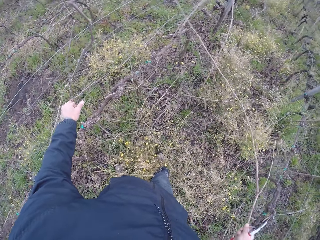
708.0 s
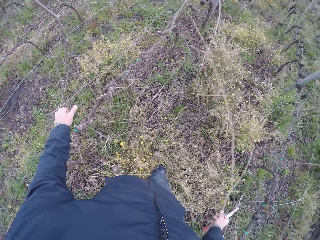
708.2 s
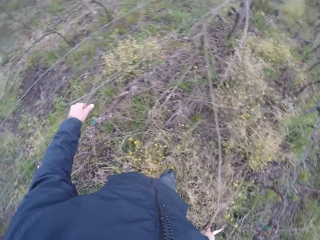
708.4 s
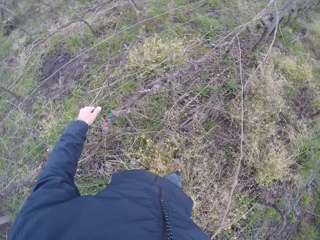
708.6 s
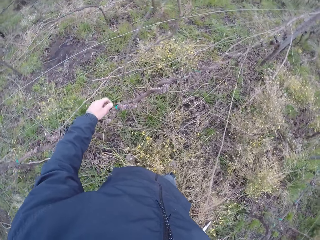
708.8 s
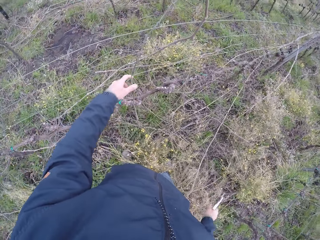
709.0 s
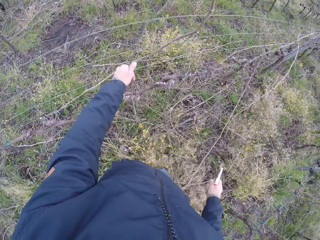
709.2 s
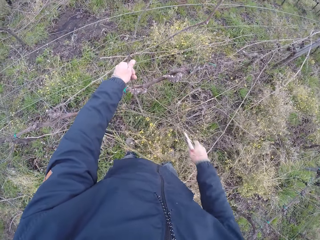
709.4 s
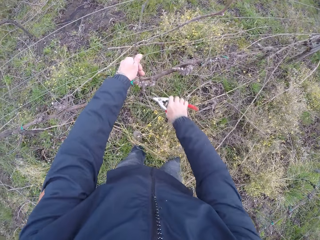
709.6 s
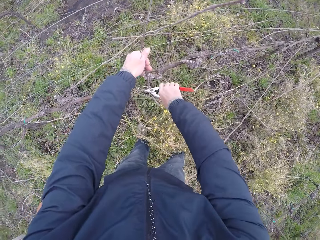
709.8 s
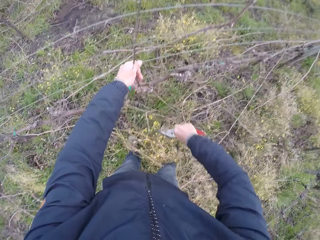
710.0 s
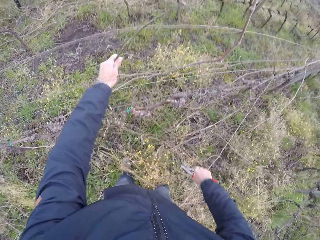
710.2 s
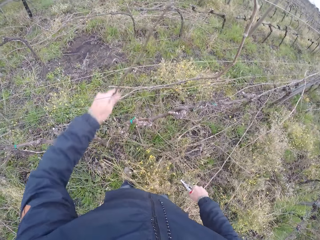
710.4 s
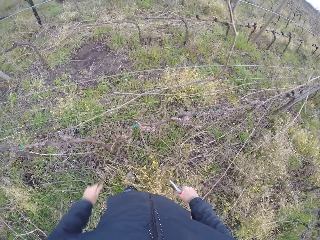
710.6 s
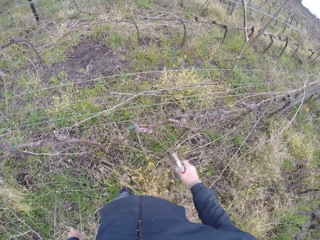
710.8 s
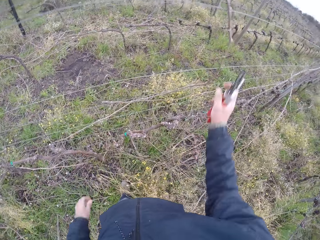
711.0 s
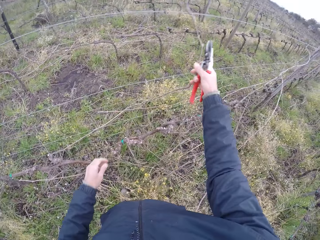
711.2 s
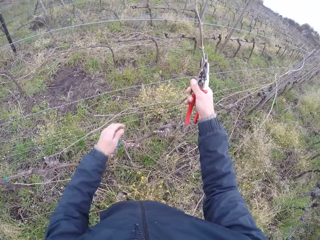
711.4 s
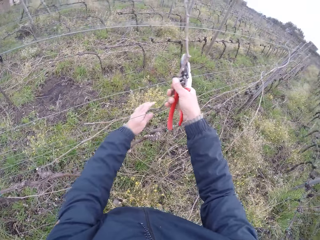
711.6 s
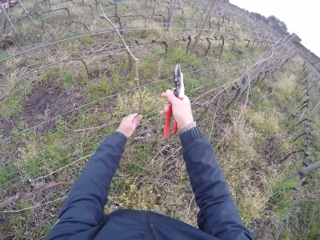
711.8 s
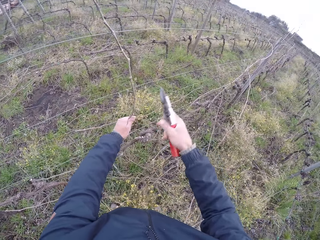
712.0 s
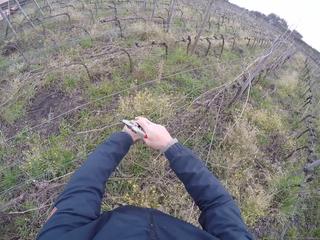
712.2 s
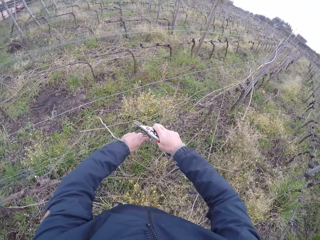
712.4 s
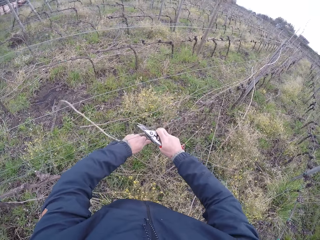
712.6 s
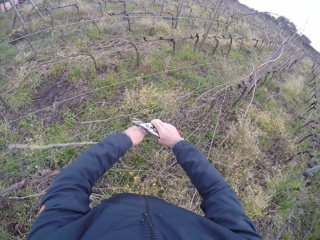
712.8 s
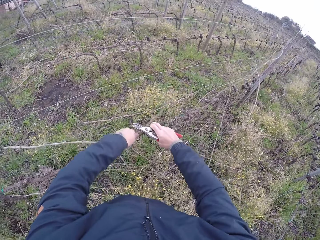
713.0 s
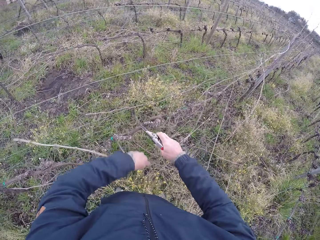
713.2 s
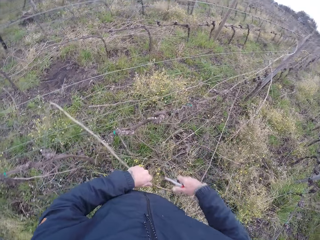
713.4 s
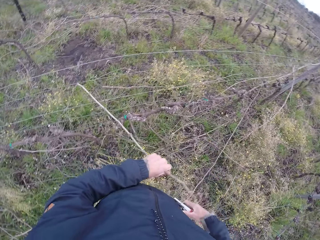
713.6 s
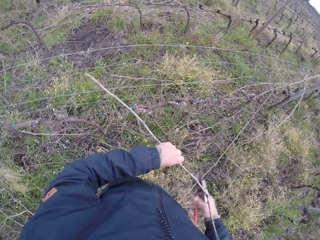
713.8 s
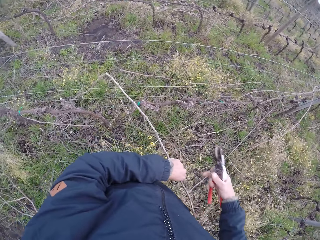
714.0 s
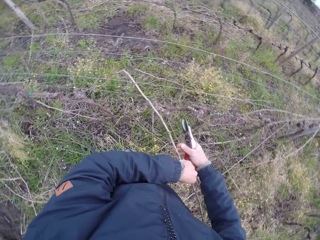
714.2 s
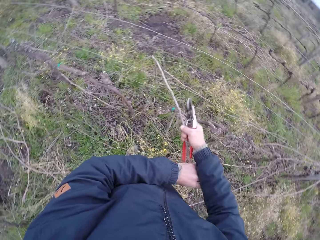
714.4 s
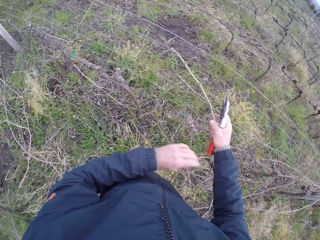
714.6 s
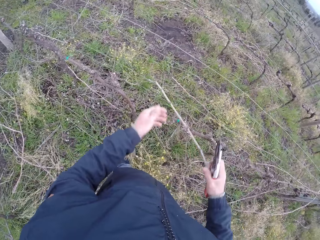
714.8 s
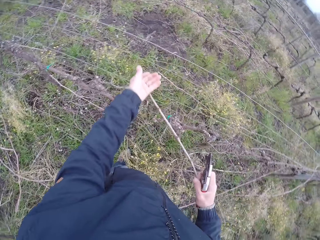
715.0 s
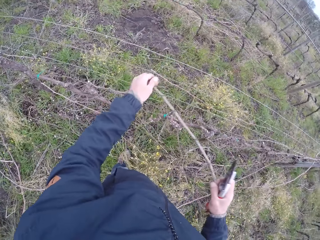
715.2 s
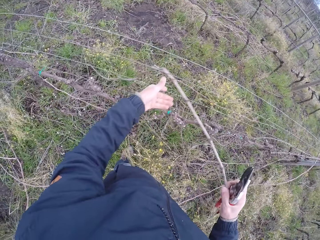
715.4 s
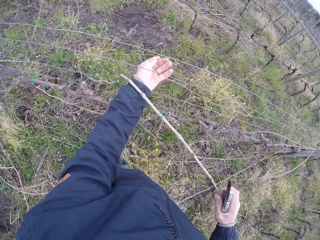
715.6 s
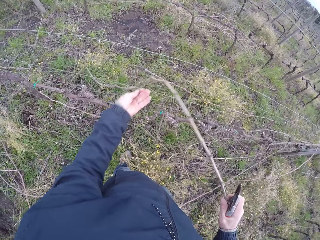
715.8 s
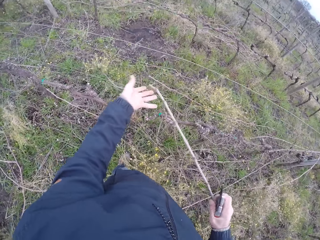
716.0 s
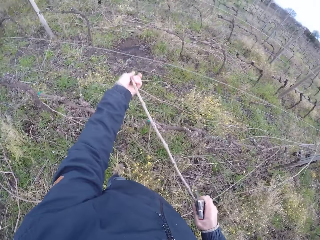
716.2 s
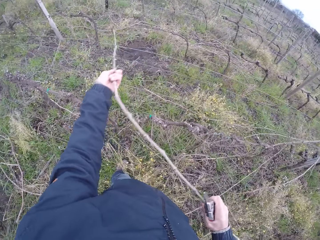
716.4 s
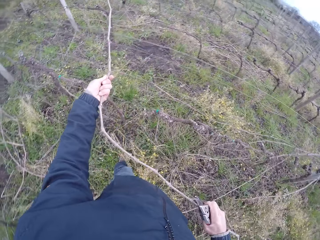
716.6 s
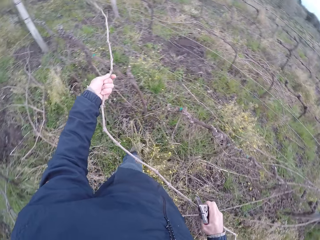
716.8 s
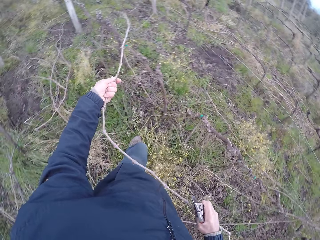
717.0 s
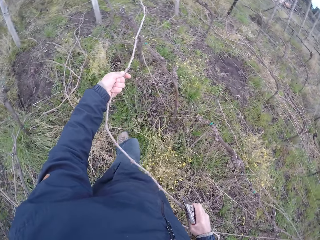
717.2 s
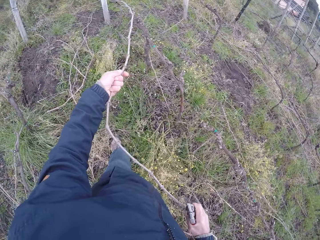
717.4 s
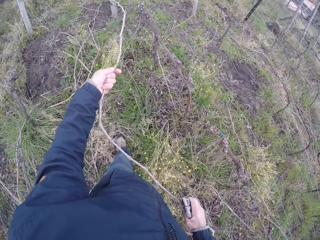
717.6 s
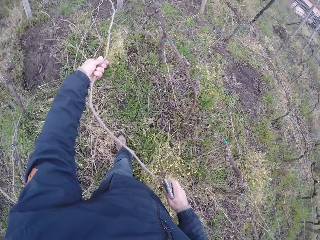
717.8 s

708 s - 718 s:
The camera wearer drops the twig on the ground with his right hand. He cuts the twig on the wire fence with the cutter in his right hand. He draws out a twig from the wire fence with both hands.

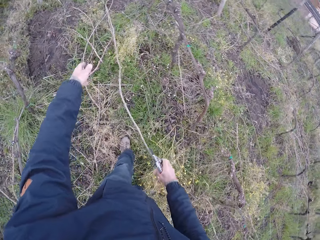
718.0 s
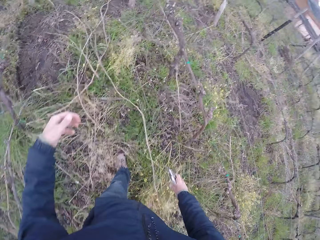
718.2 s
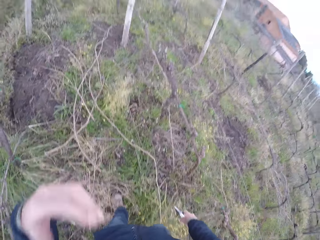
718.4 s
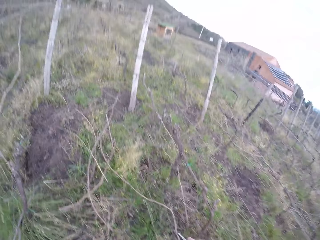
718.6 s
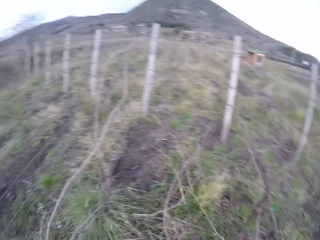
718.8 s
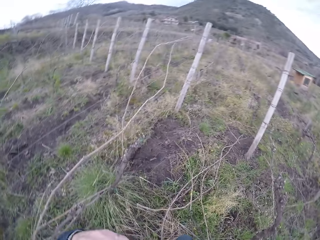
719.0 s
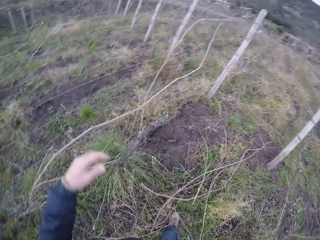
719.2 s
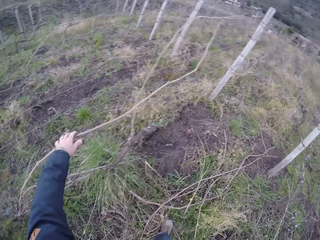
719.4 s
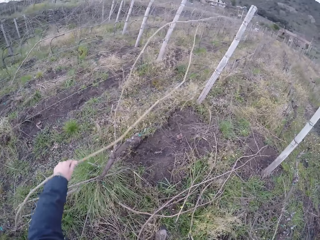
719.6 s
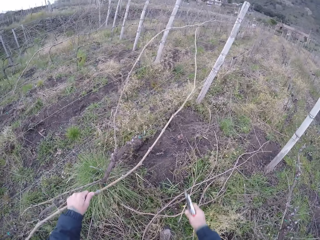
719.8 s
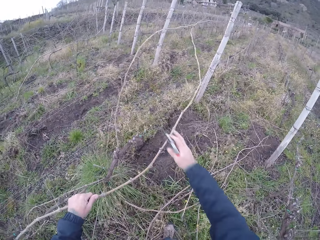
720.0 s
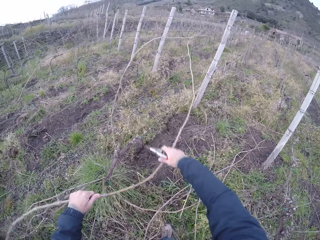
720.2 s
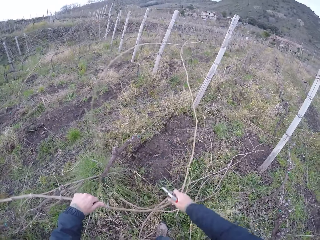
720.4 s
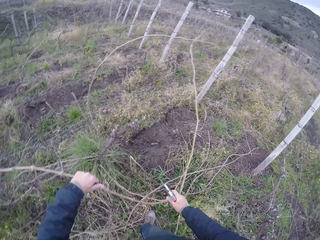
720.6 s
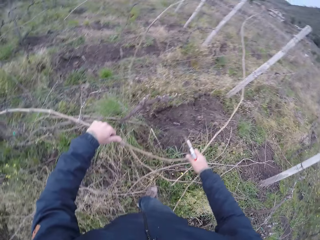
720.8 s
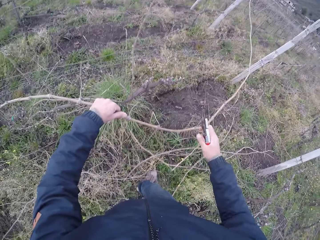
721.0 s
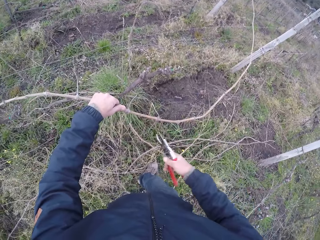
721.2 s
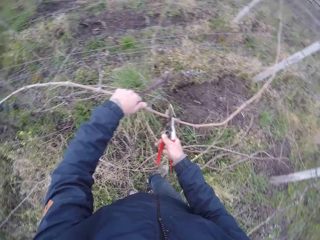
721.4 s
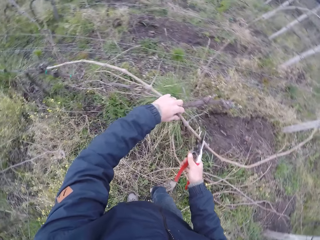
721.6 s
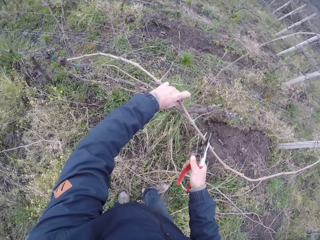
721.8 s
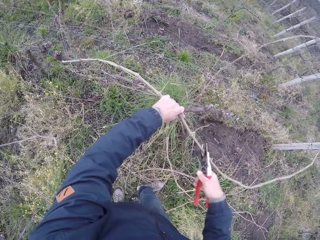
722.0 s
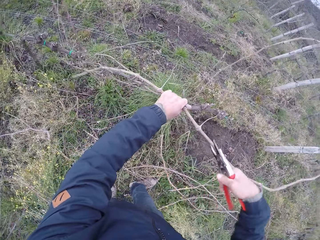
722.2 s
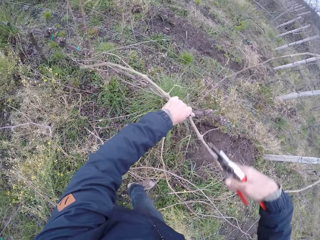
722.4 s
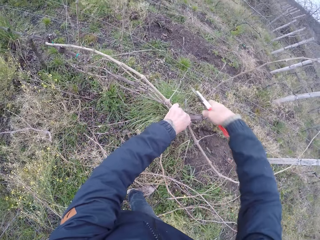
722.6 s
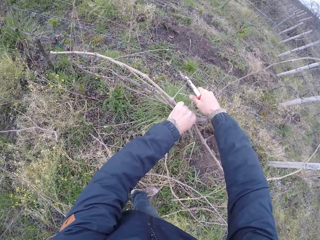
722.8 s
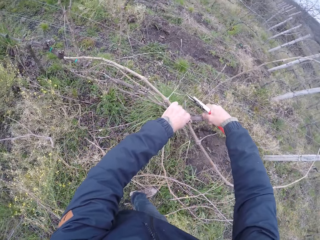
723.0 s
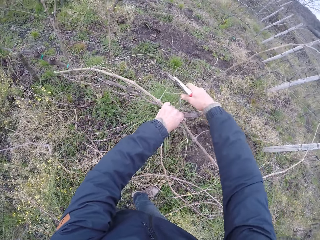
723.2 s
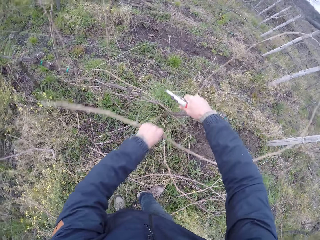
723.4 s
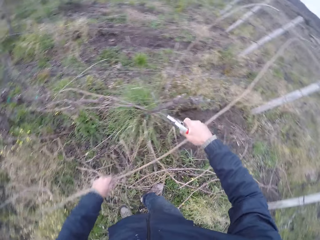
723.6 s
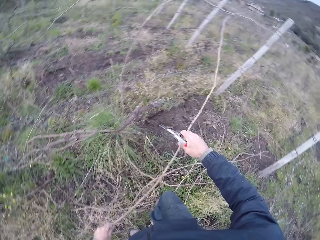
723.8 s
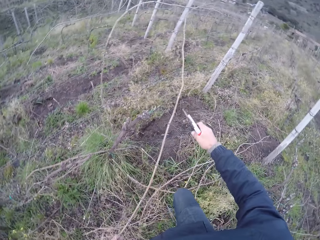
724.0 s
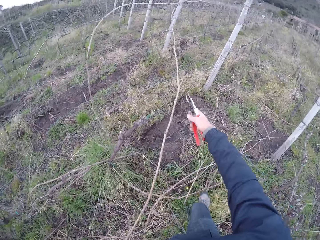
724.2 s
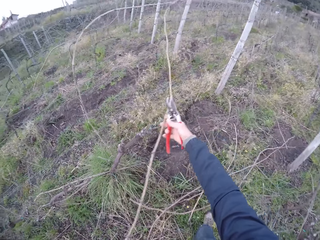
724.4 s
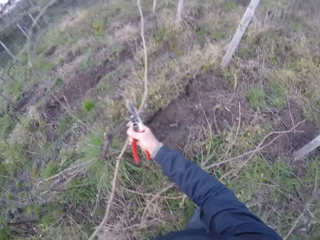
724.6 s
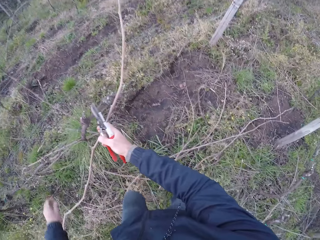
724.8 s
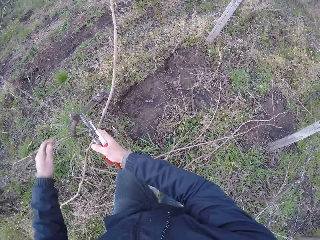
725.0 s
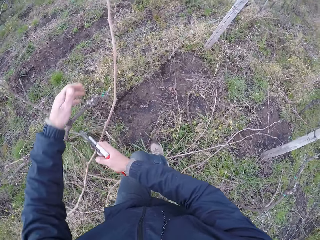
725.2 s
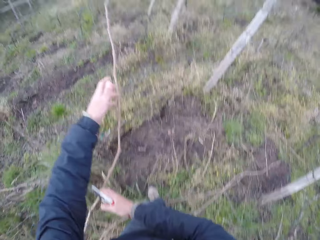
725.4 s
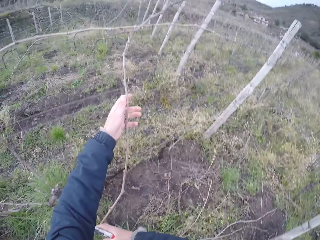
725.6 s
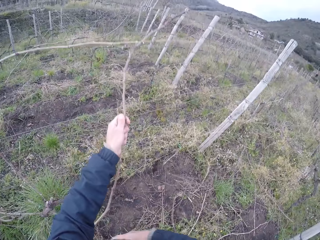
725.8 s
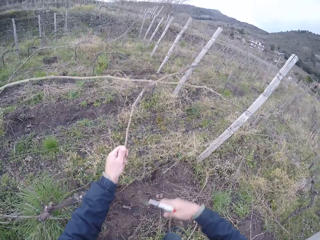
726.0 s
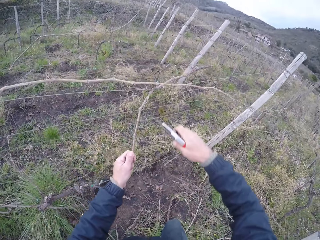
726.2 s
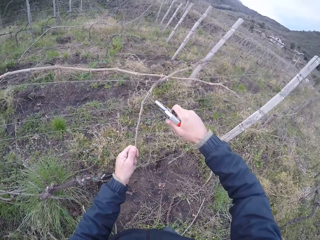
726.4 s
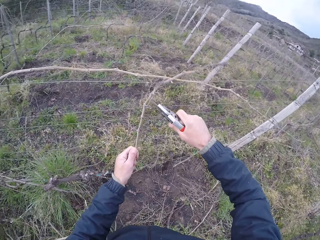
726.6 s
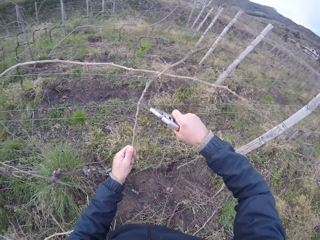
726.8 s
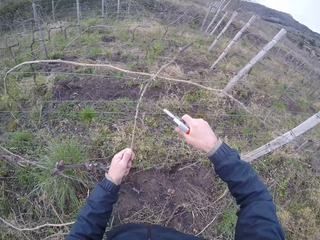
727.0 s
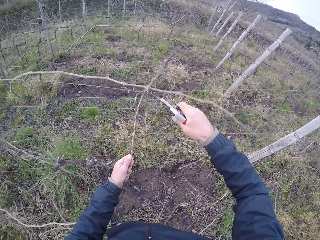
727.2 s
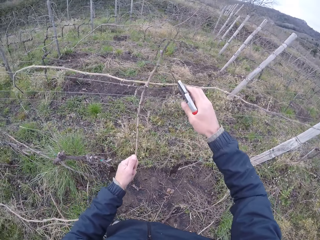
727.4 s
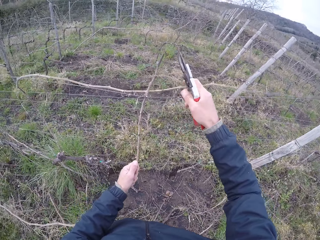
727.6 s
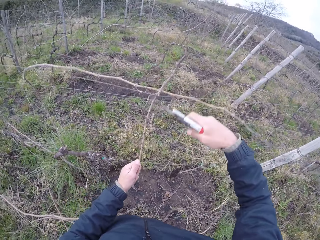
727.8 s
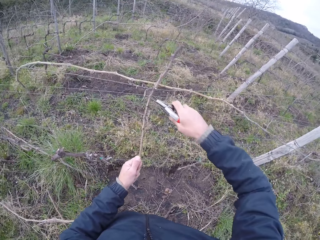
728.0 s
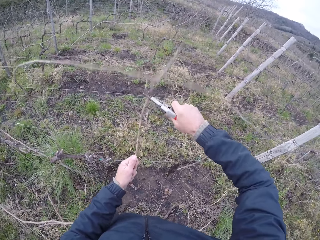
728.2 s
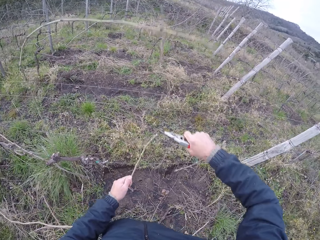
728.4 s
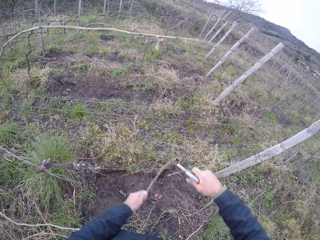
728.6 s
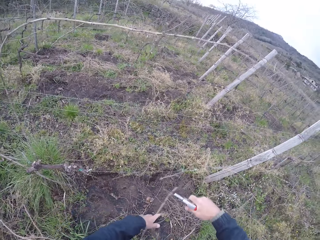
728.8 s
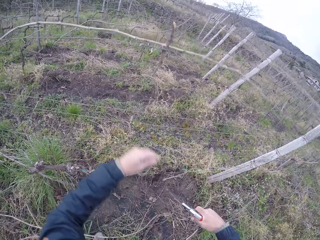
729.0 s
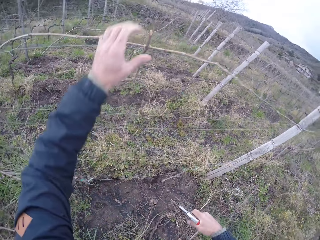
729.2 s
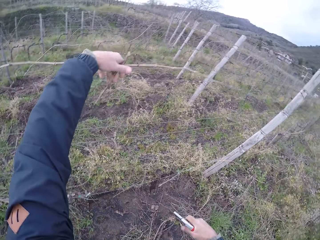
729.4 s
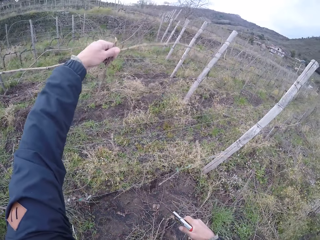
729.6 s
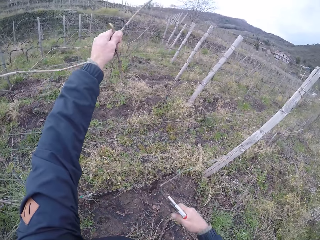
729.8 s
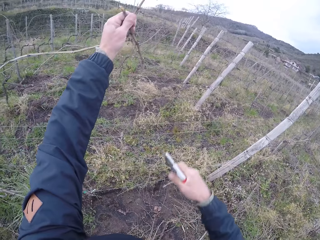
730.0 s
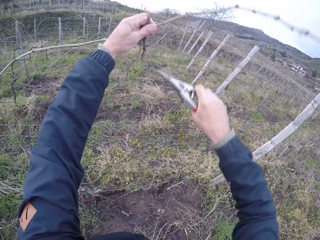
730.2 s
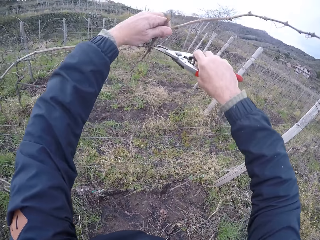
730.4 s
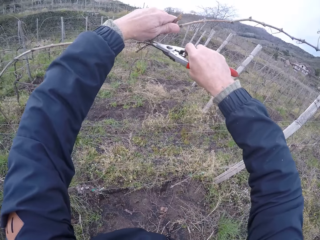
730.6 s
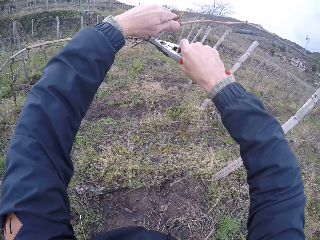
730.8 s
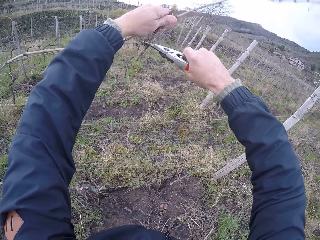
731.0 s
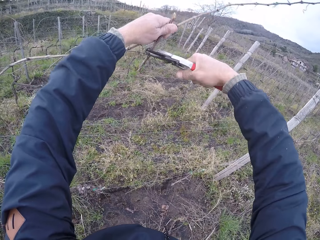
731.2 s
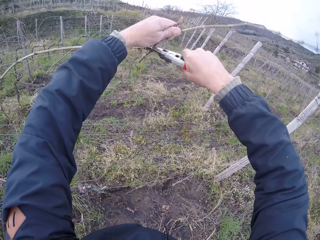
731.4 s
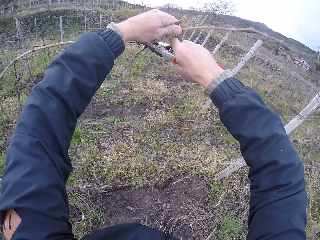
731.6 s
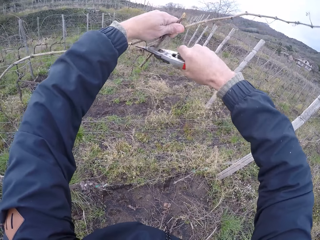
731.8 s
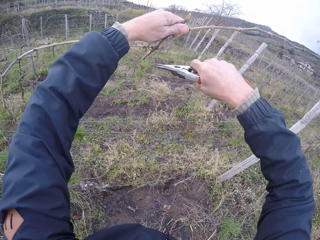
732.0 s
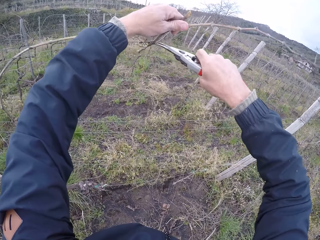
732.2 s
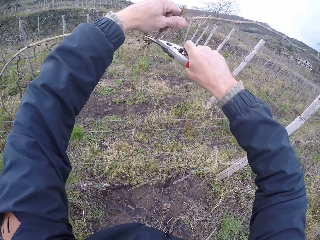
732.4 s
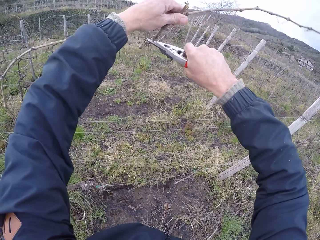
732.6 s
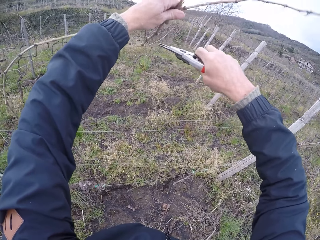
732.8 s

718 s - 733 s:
The camera wearer drops the twig on the ground with both hands. He draws out a twig from the wire fence with his left hand. He cuts the twig with the cutter in his right hand. He drops the twig in his left hand on the ground. He draws out a twig from the wire fence with his left hand. He cuts the twig with the cutter in his right hand.
